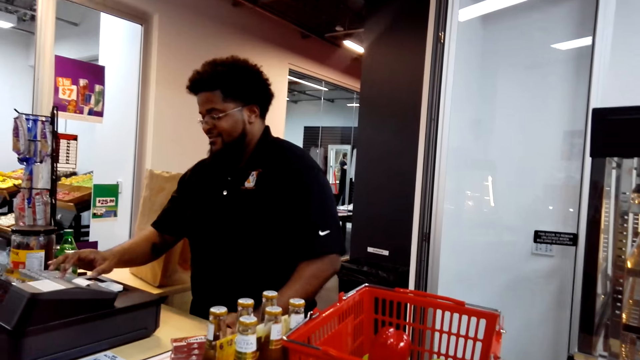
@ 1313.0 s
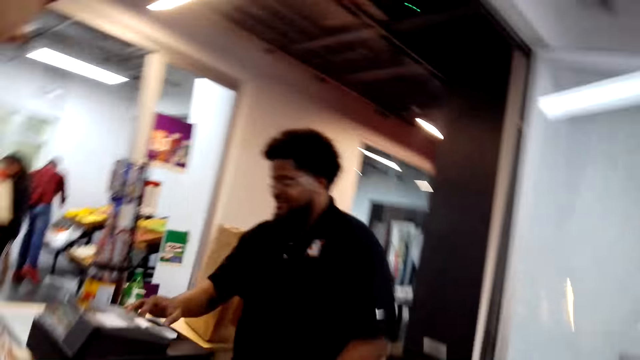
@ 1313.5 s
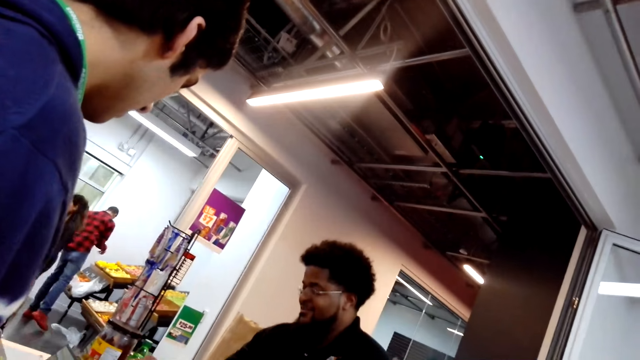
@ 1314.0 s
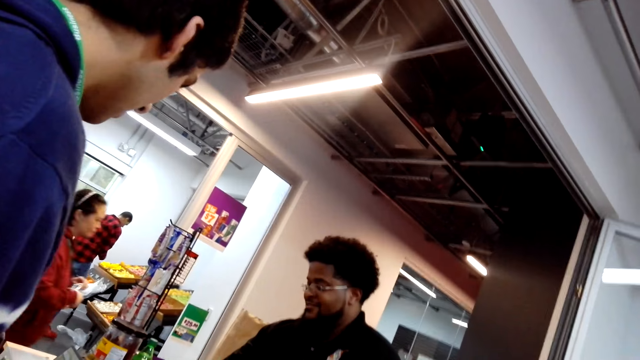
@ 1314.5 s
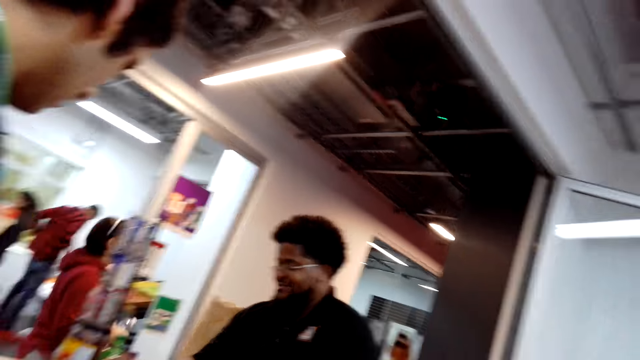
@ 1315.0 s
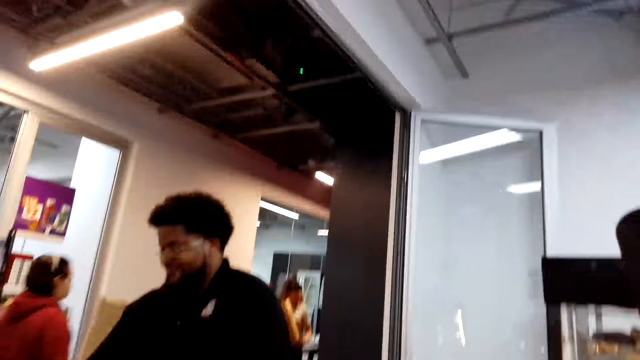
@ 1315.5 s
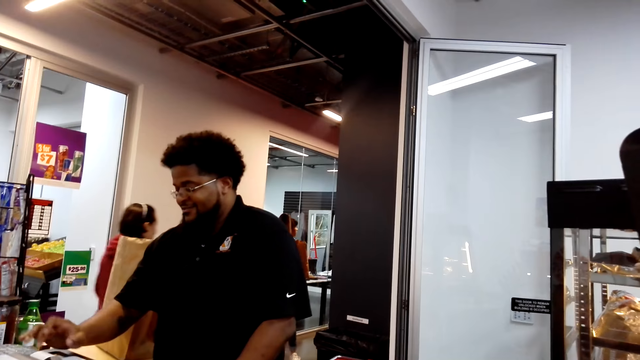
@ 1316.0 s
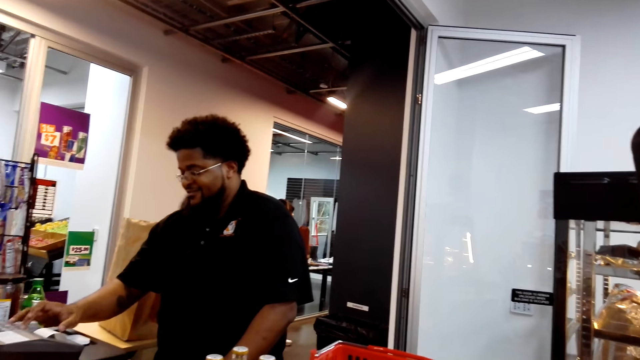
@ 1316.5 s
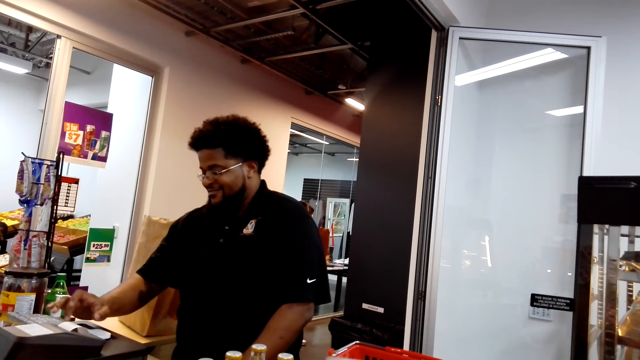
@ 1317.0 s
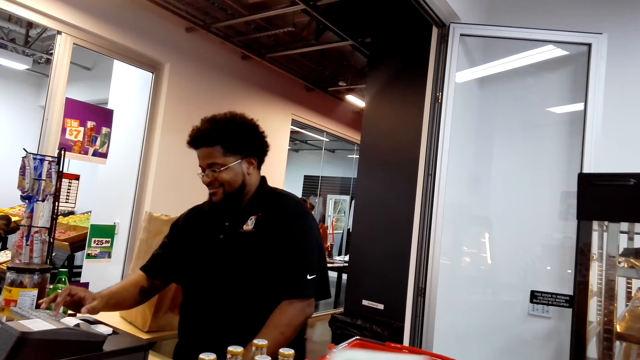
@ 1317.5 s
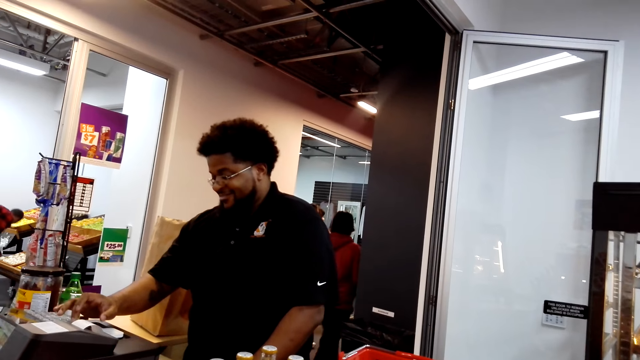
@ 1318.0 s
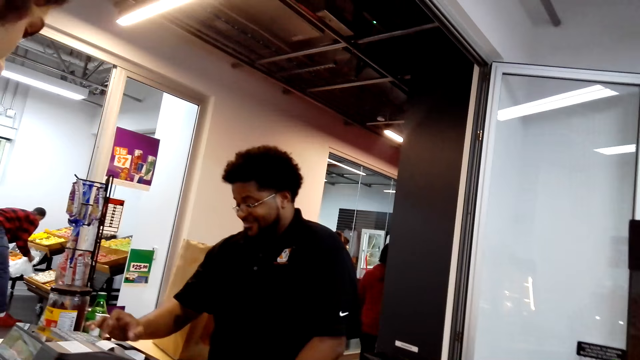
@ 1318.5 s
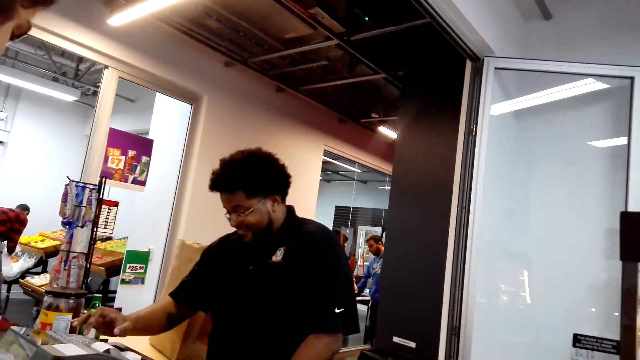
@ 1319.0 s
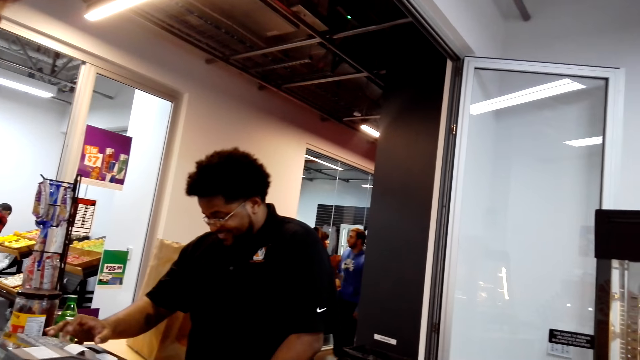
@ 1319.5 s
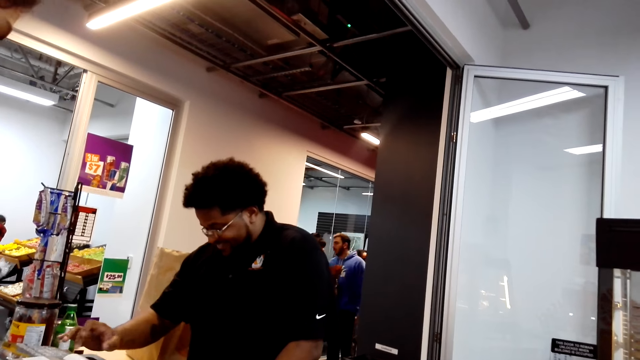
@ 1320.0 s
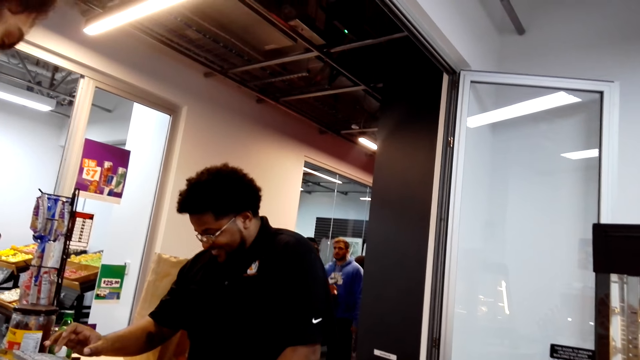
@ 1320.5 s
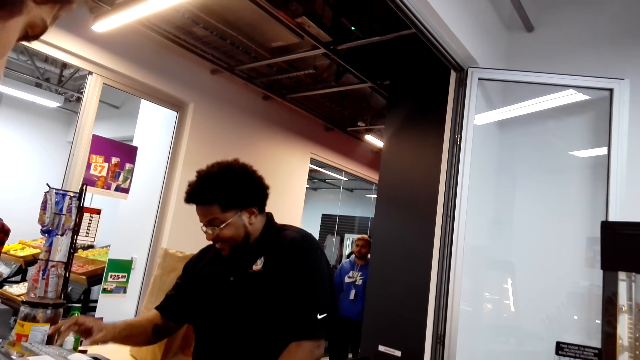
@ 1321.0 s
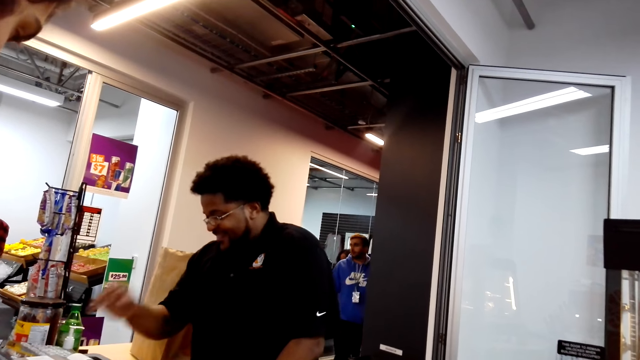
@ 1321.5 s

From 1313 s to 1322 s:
The man presses the cash register. The camera wearer looks at the man.

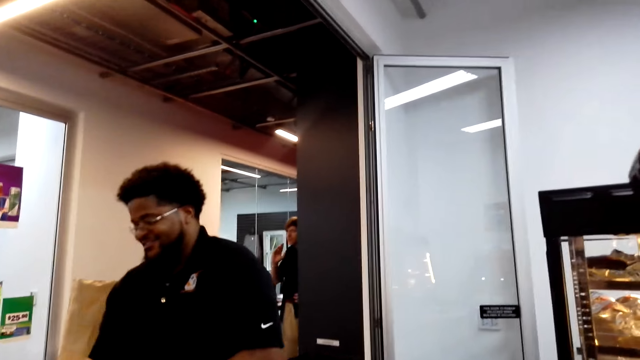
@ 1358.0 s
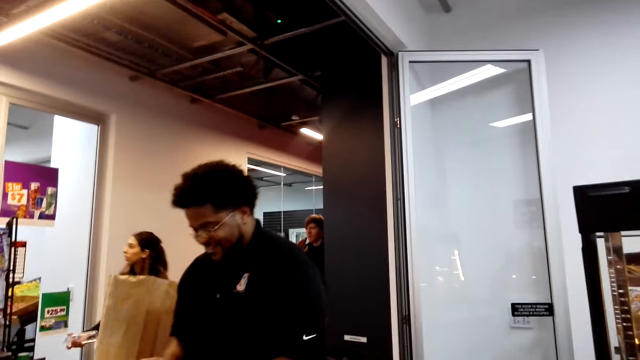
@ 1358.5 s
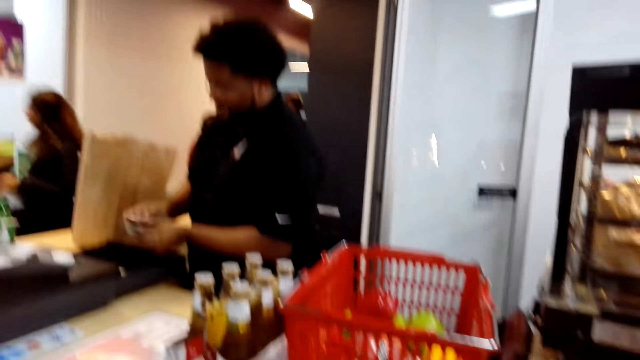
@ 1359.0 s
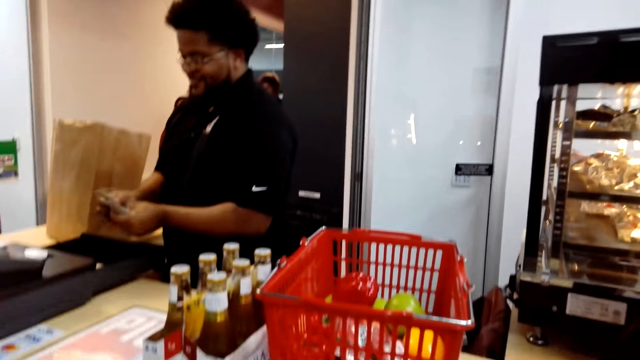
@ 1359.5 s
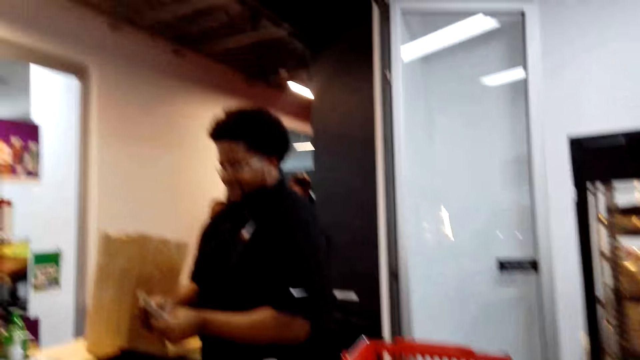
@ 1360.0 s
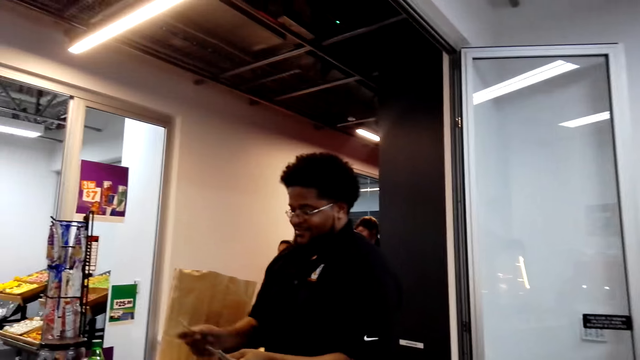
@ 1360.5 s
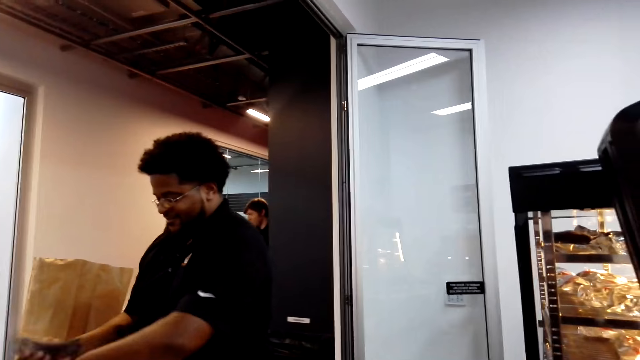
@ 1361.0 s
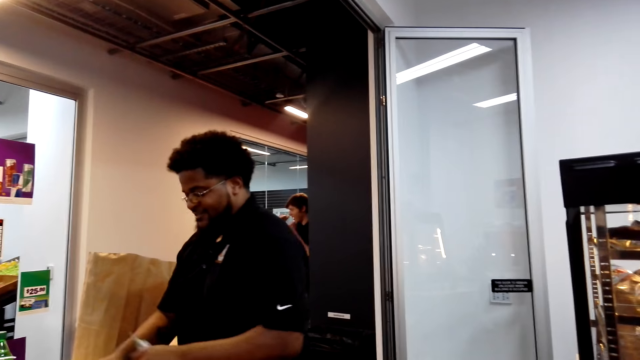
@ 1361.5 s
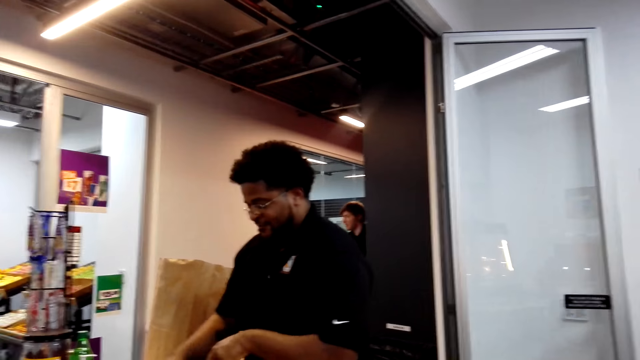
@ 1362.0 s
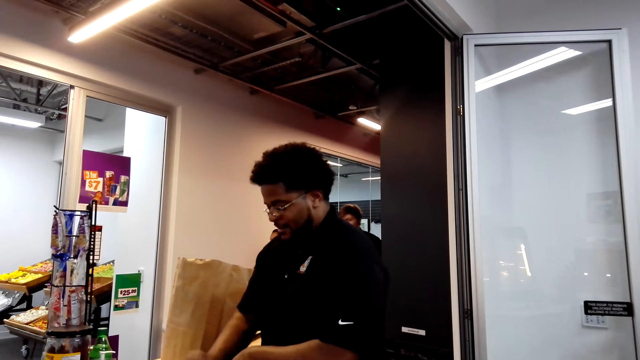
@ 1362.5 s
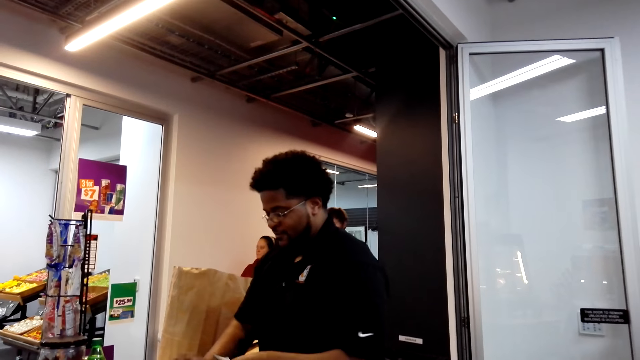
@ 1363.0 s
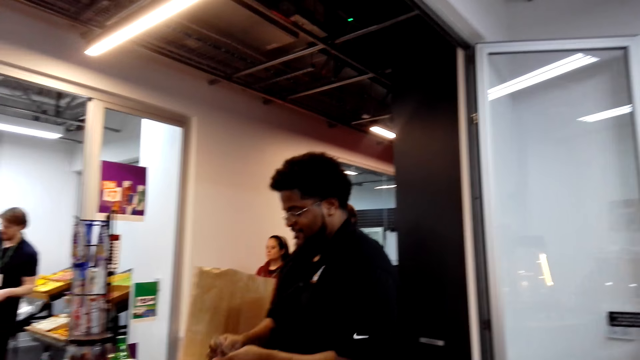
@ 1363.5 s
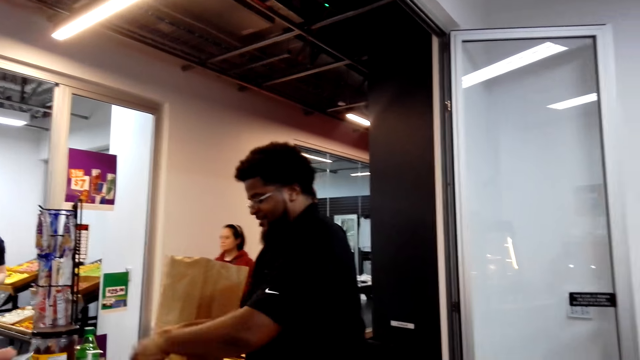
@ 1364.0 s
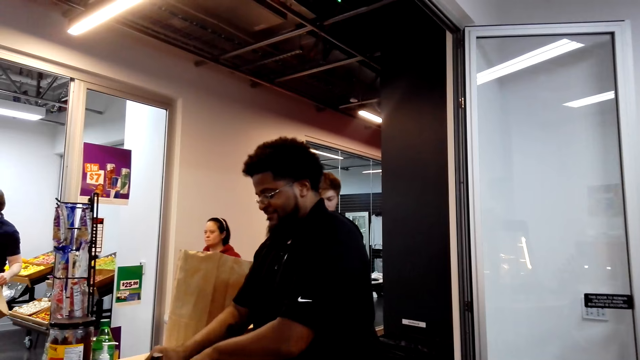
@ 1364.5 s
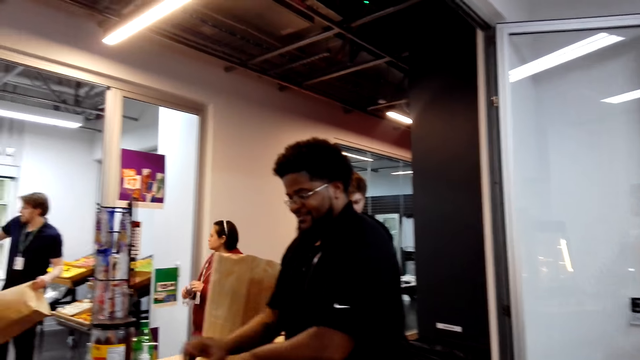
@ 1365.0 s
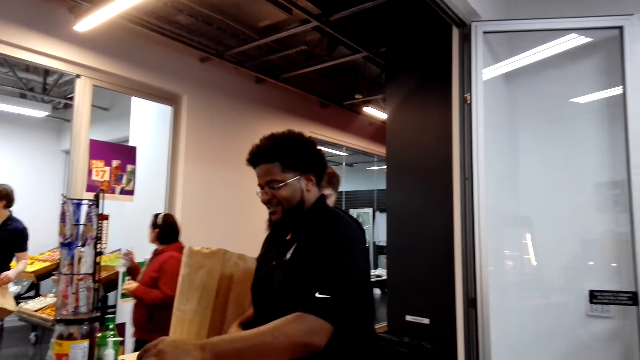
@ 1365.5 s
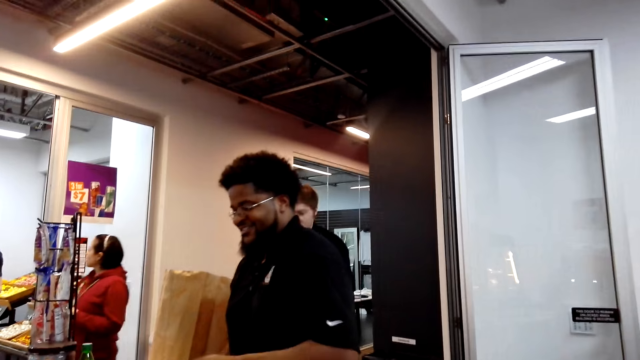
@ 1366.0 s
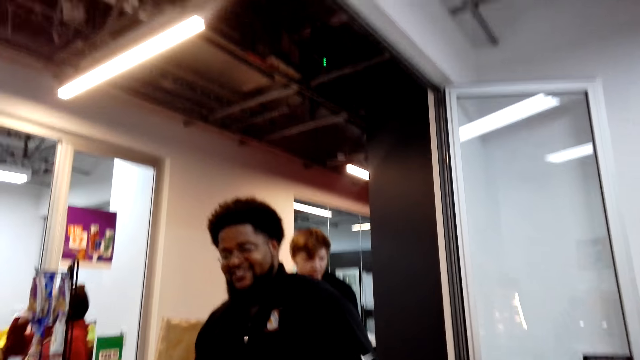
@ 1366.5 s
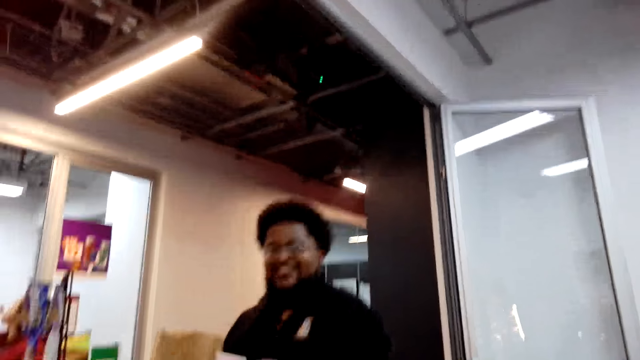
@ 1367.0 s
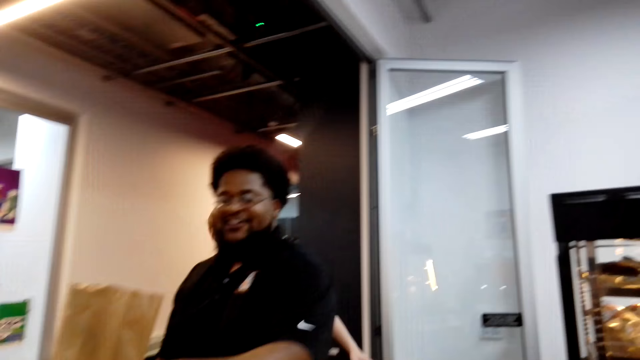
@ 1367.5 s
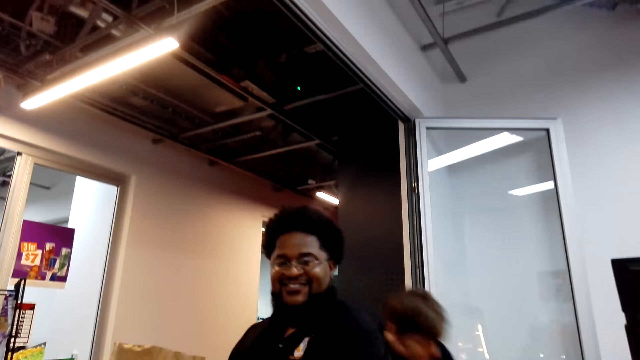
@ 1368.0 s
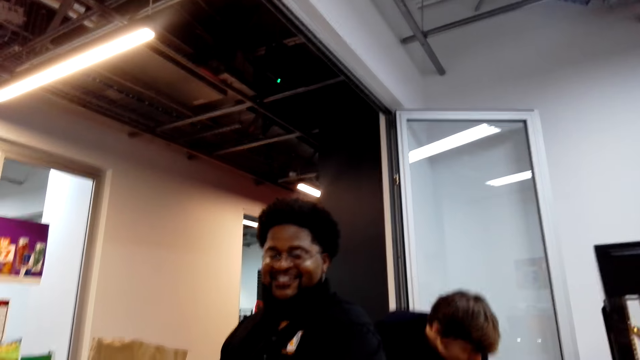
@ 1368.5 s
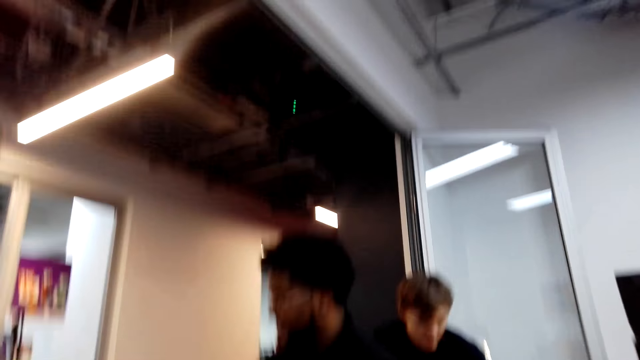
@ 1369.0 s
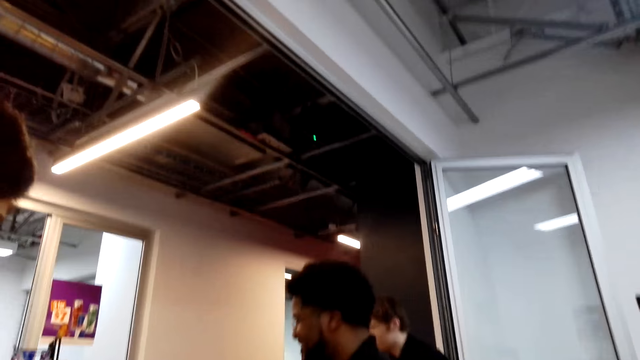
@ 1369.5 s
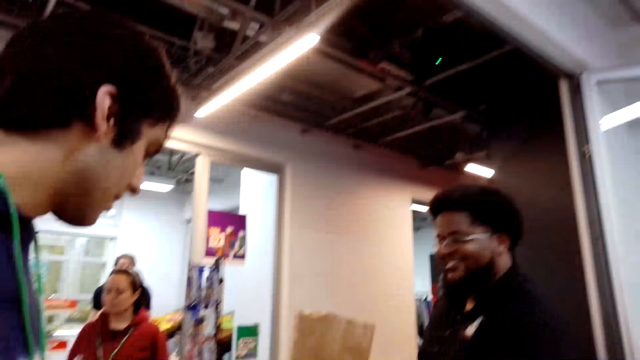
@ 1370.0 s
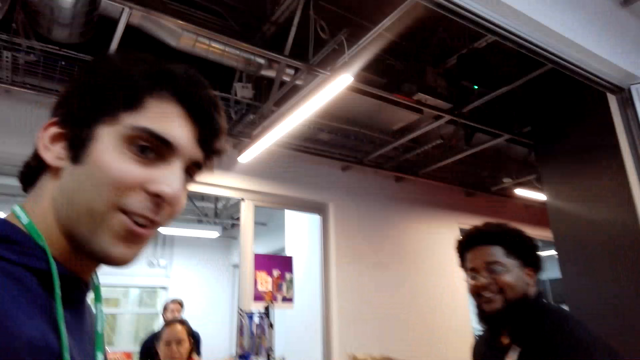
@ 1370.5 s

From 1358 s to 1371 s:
The man counts the money. The camera wearer looks at the man and talks to the man. The man looks around.
